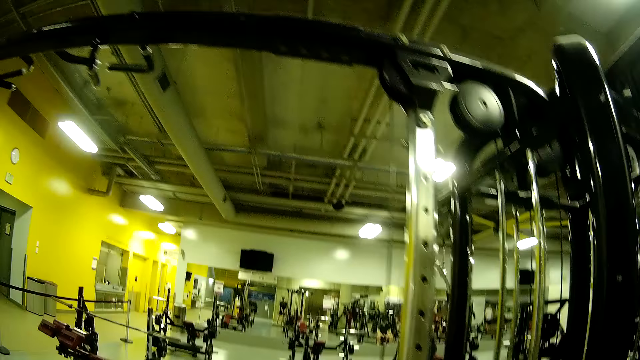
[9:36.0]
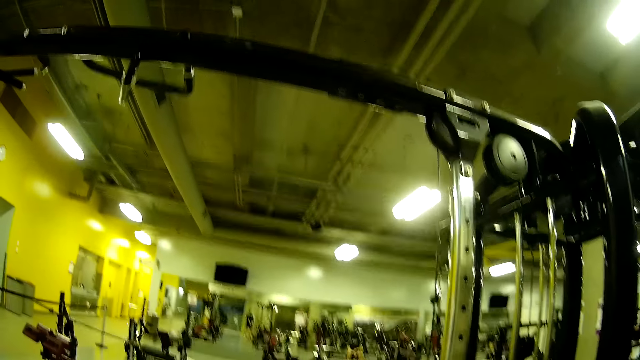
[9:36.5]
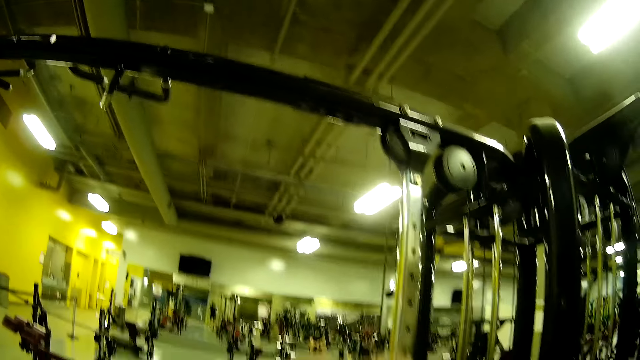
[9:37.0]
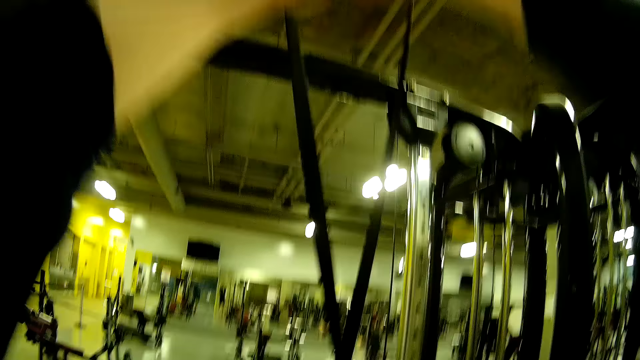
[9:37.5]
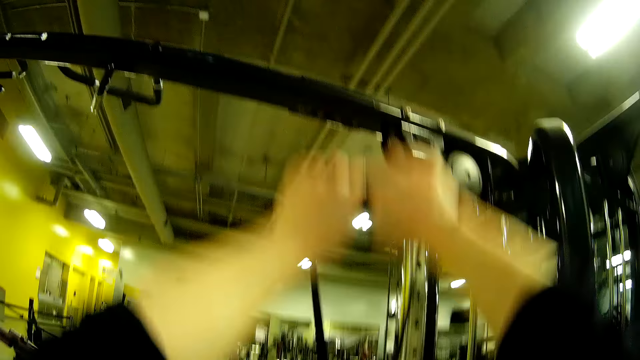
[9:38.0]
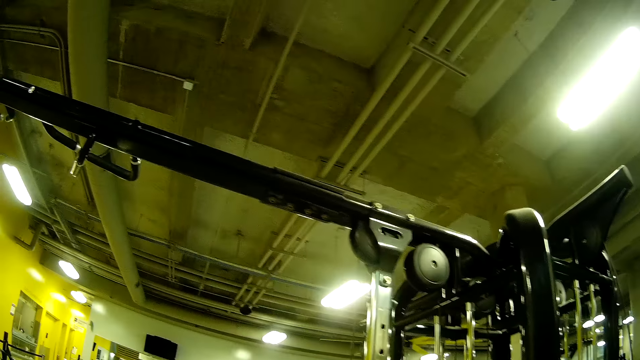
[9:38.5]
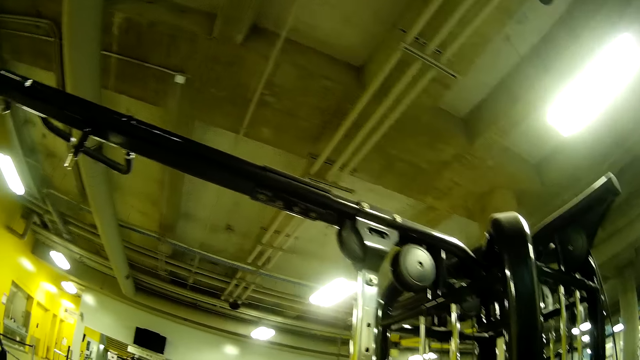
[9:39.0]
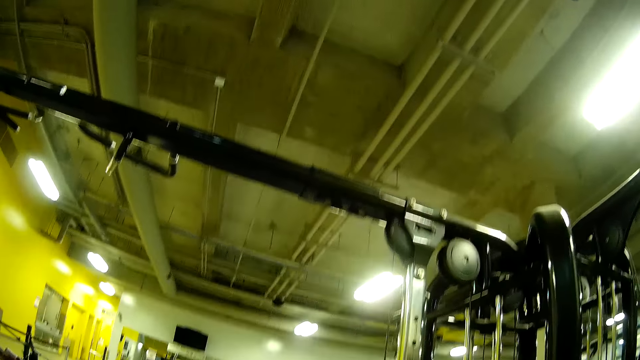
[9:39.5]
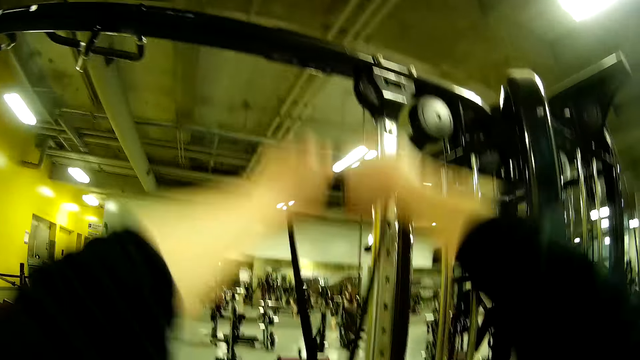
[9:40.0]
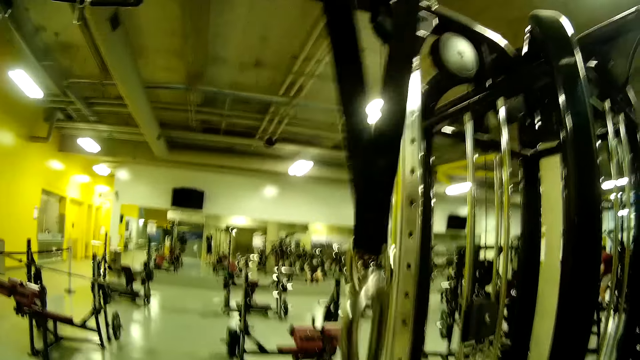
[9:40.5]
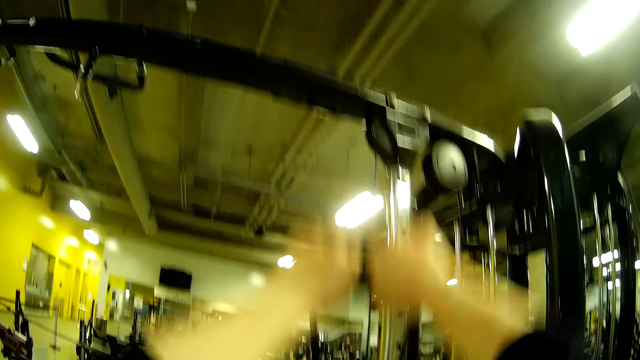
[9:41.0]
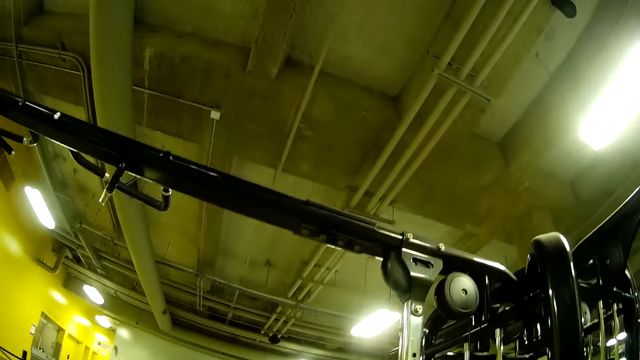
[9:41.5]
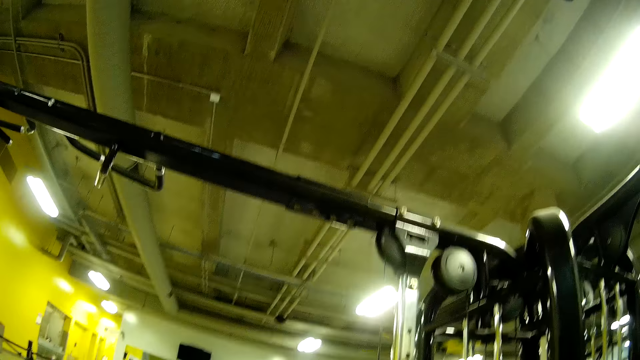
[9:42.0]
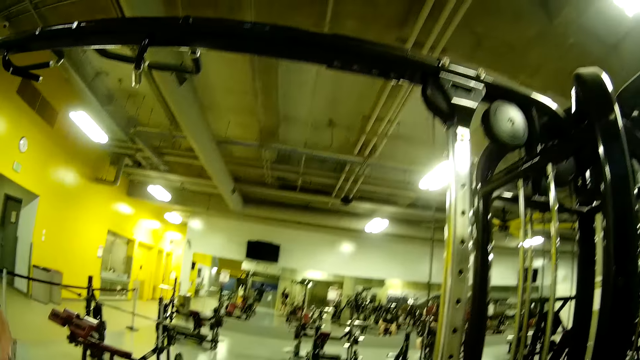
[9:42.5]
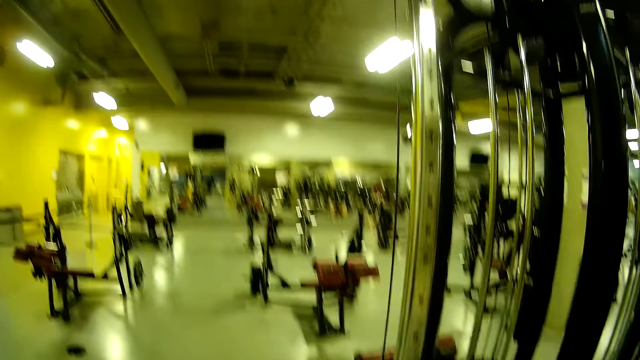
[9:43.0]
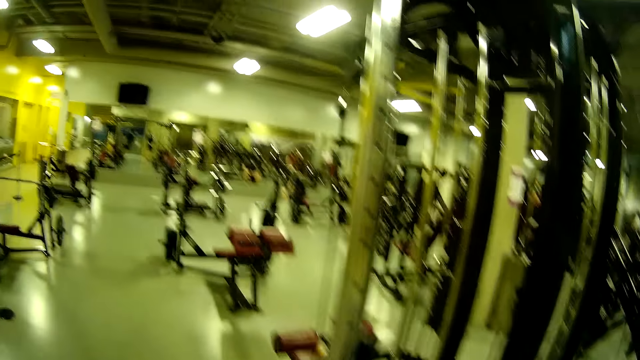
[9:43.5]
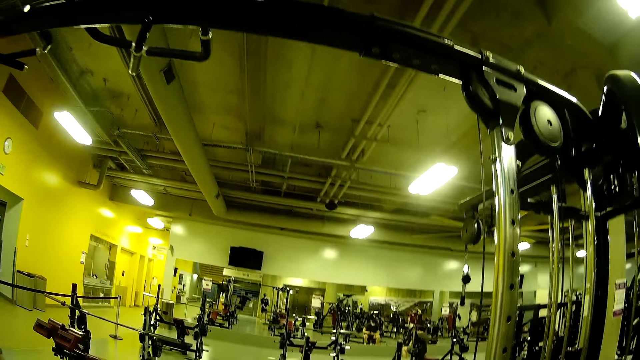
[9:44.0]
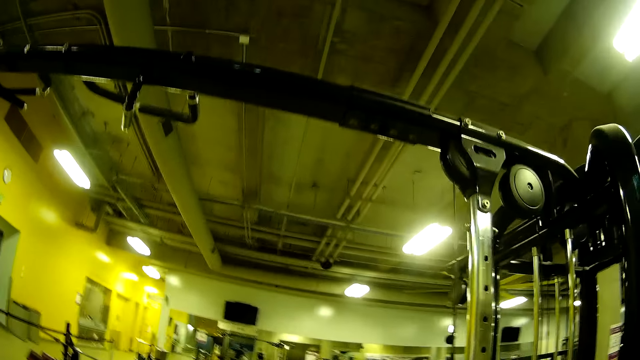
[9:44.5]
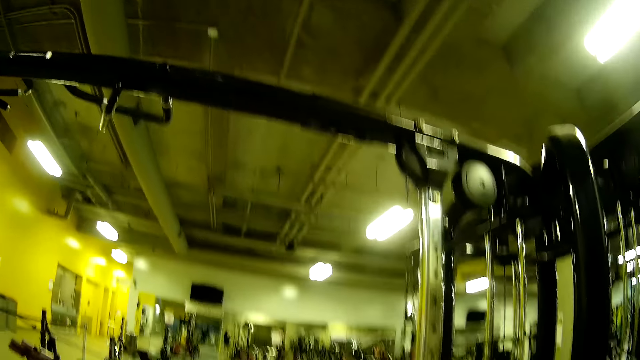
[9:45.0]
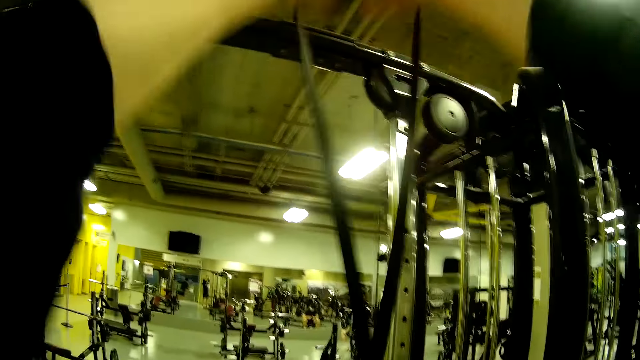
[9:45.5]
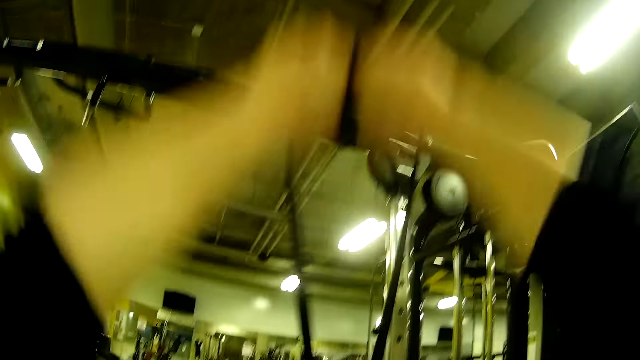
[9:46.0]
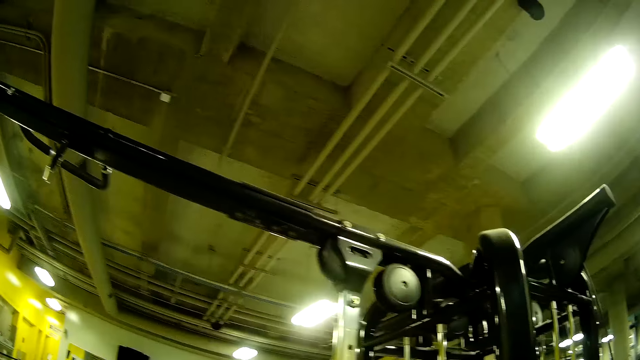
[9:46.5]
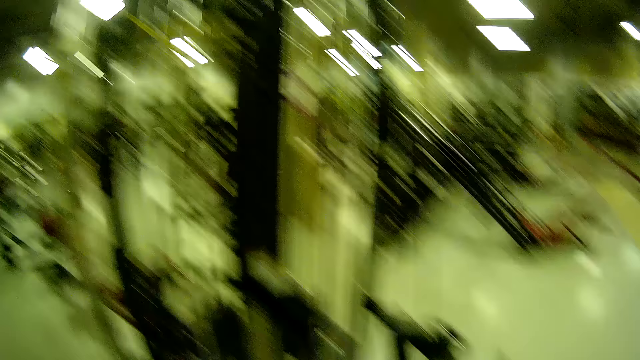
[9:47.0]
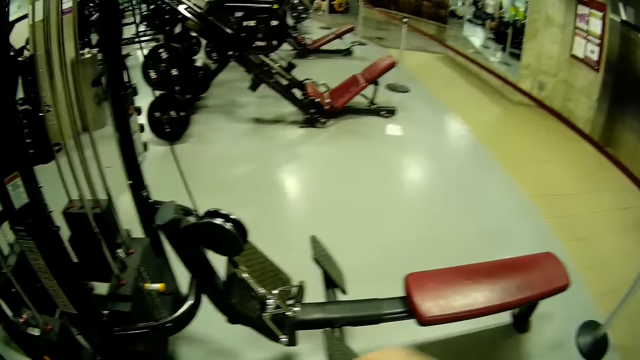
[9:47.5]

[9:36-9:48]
The camera wearer pulls the rope of the fit functional trainer up and down with both hands. They pull the rope of the fit functional trainer with both hands again.

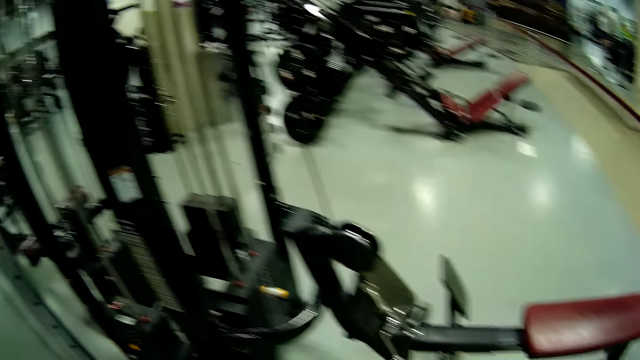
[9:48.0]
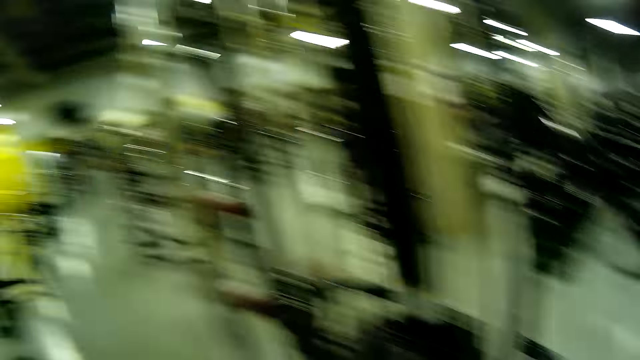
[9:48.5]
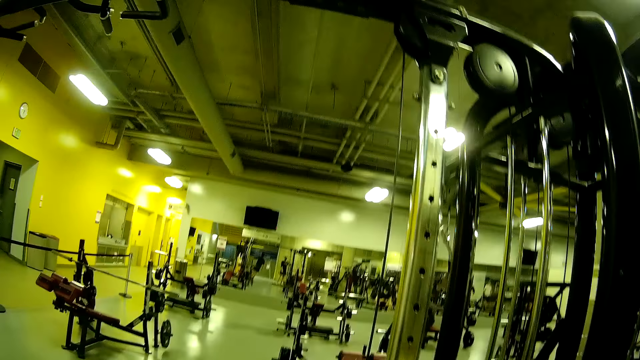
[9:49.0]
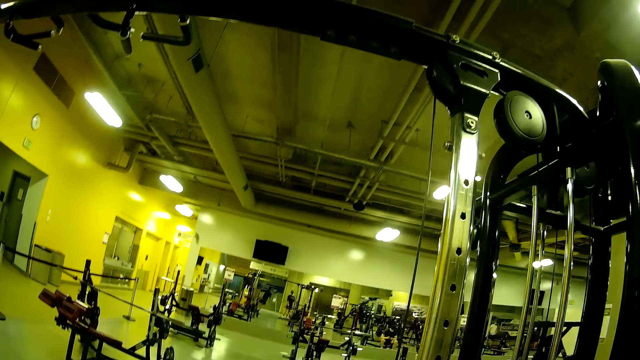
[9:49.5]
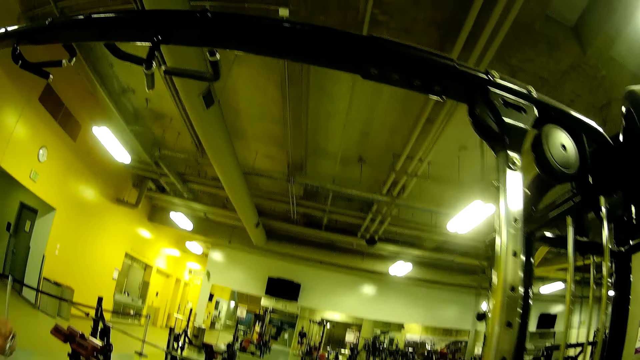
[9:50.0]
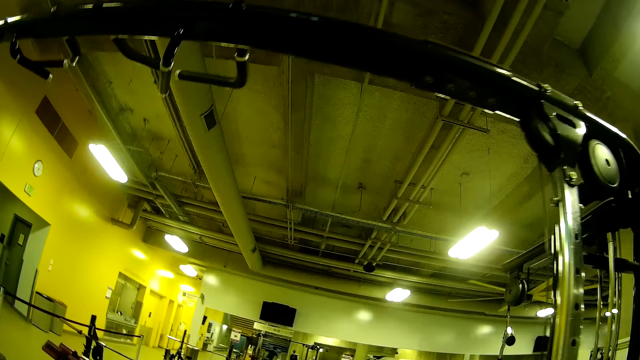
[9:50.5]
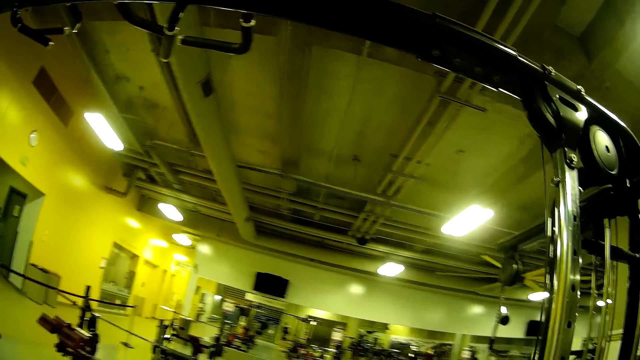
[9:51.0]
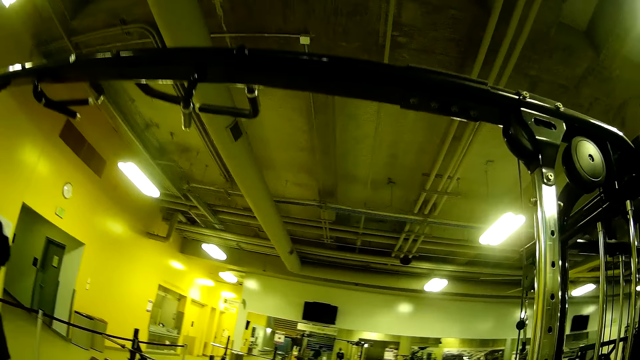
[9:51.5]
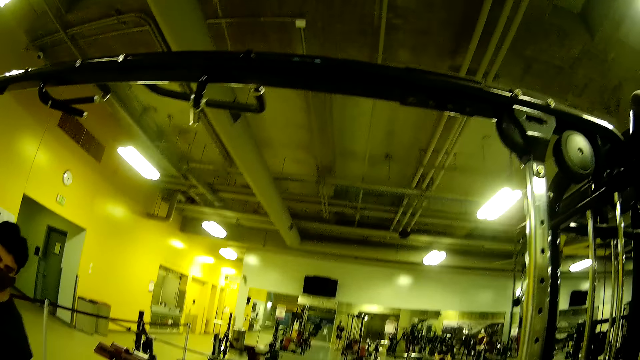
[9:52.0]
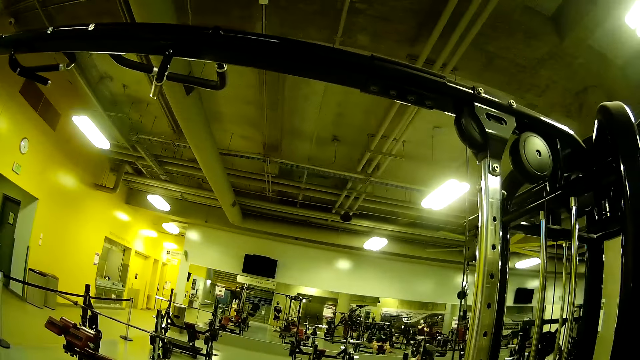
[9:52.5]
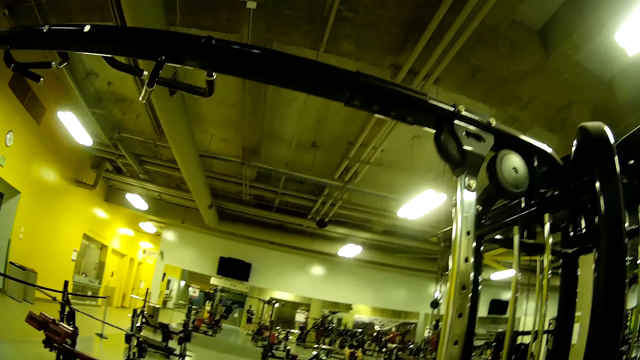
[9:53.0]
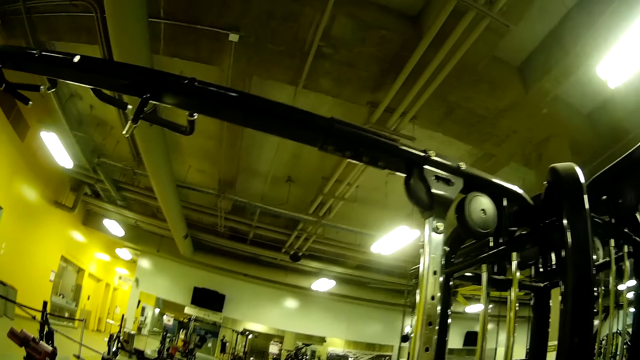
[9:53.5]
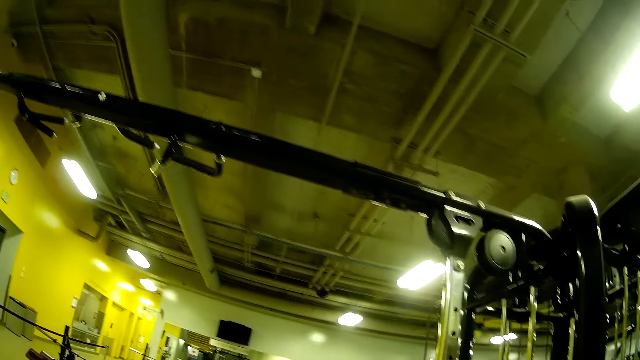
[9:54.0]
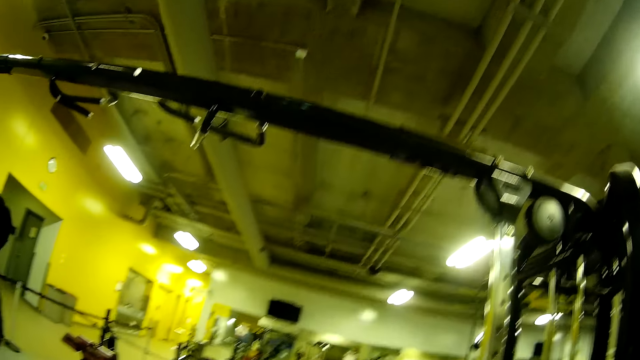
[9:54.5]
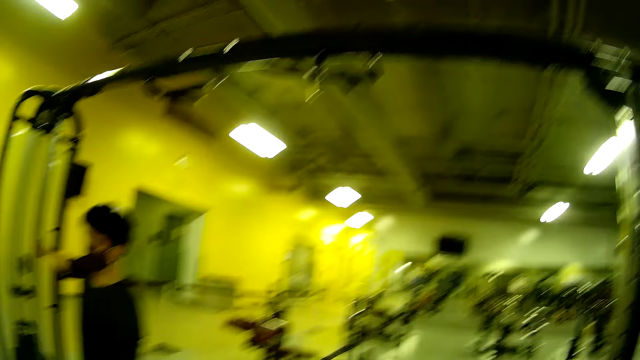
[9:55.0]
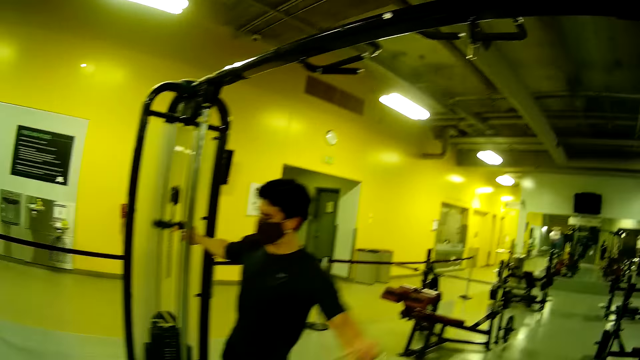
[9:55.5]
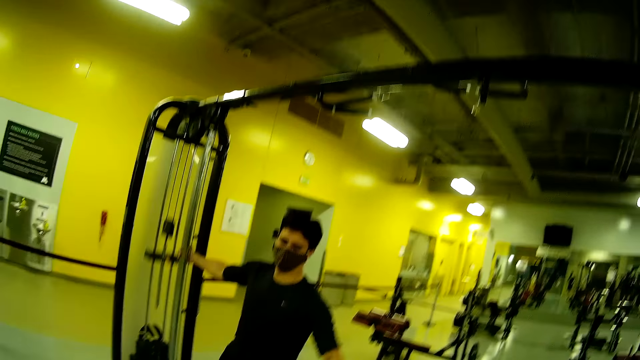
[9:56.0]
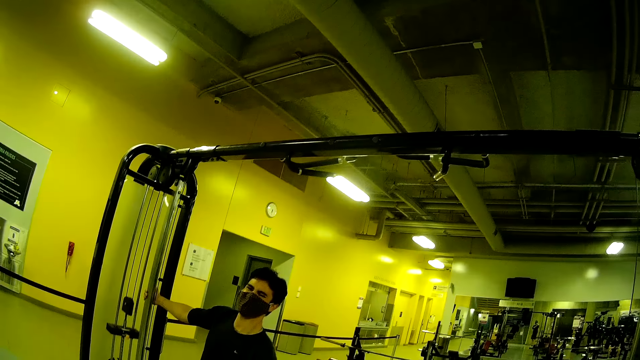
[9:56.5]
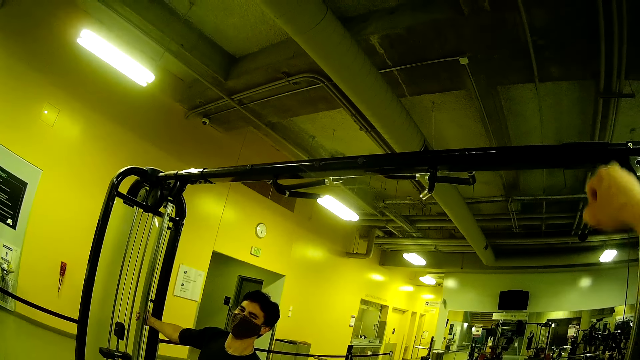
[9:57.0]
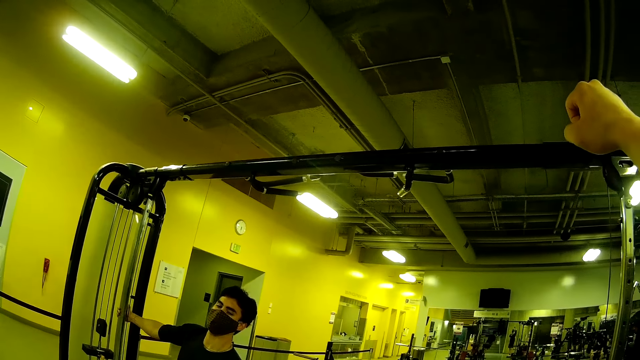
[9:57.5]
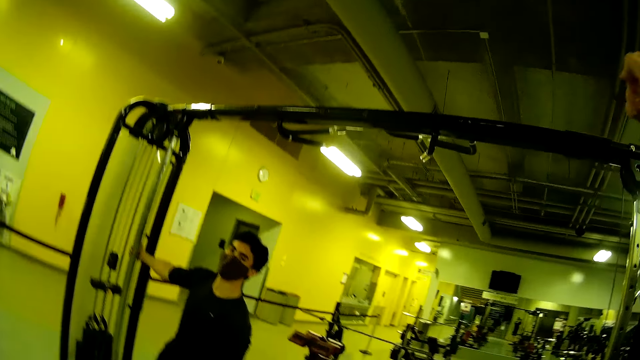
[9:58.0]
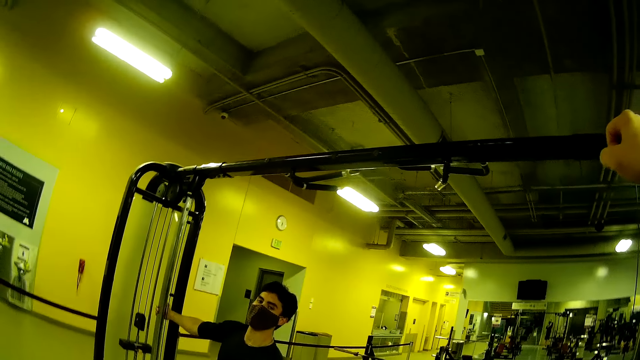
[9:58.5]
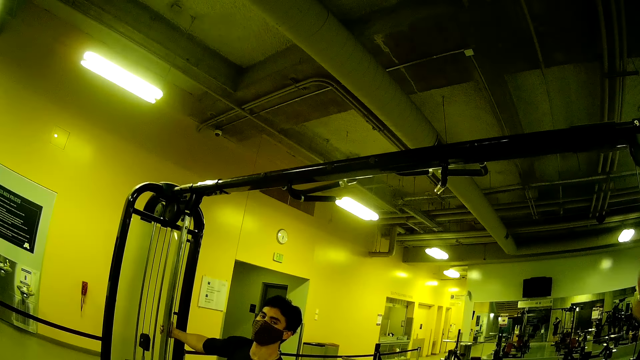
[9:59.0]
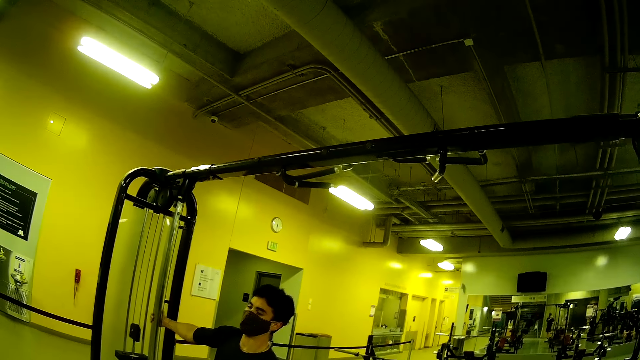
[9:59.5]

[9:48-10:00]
The camera wearer converses with the man. The man holds the fit functional trainer with his right hand and pulls the rope of the fit functional trainer with his left hand. The camera wearer raises the hand.
